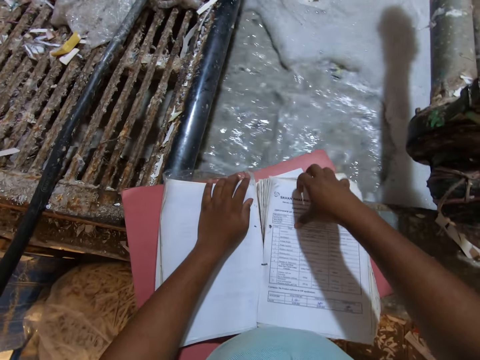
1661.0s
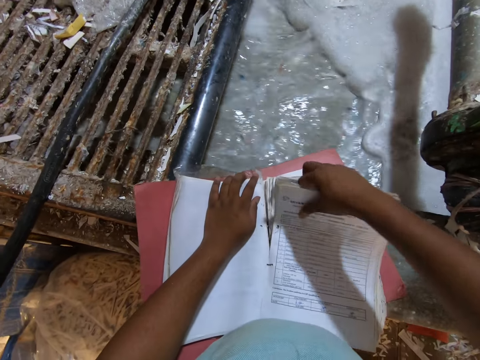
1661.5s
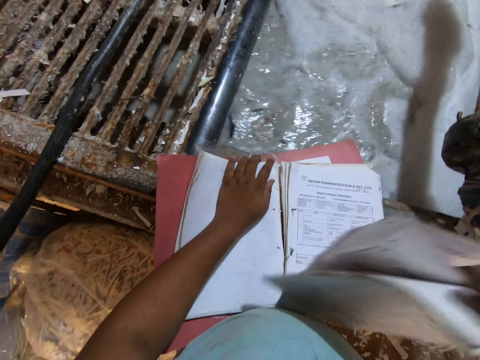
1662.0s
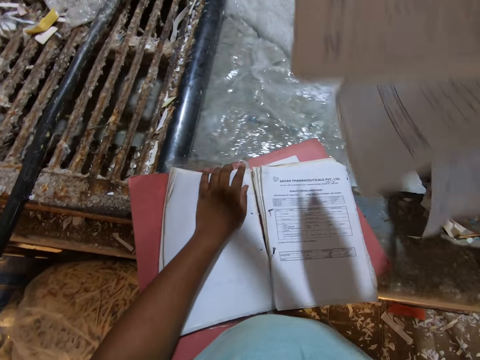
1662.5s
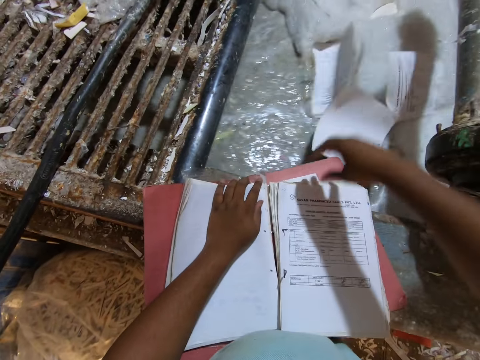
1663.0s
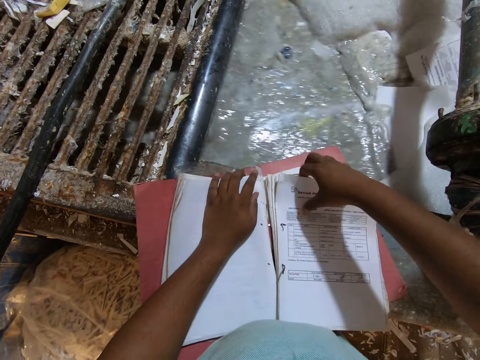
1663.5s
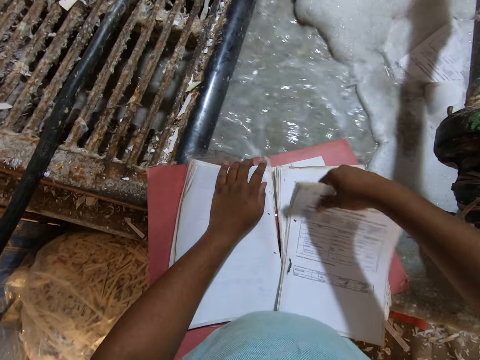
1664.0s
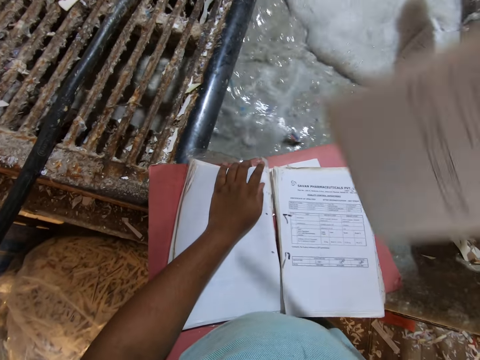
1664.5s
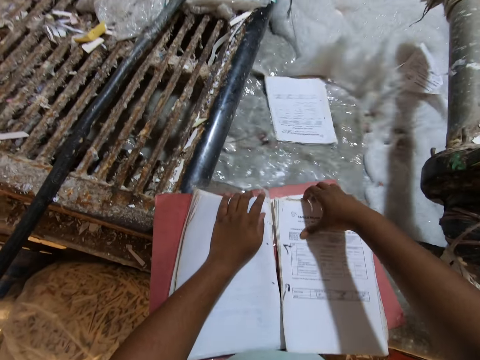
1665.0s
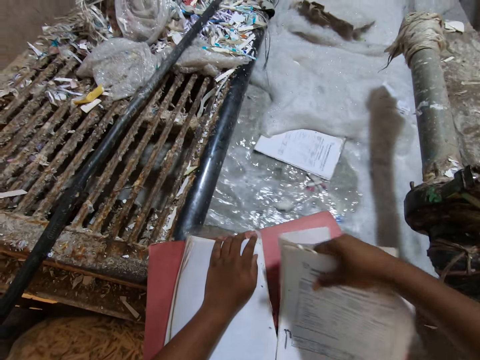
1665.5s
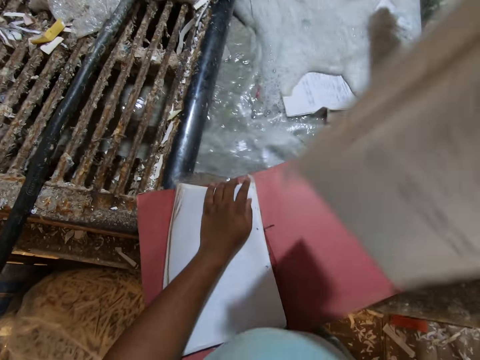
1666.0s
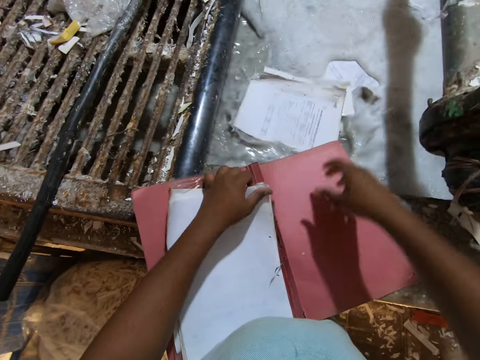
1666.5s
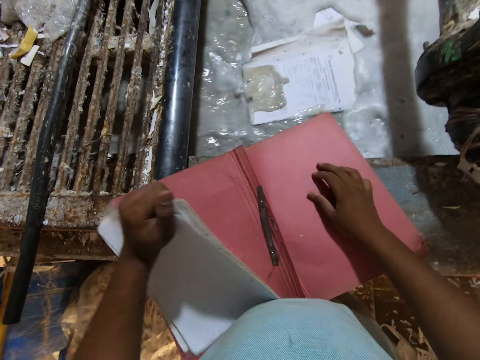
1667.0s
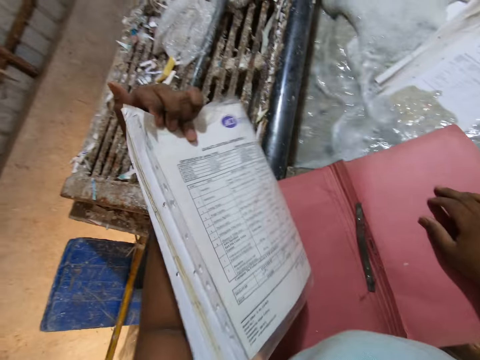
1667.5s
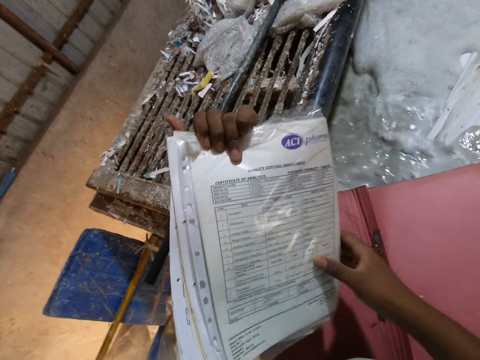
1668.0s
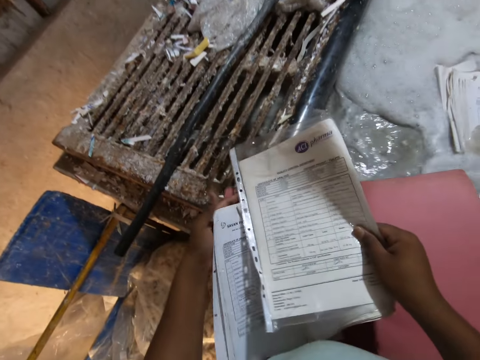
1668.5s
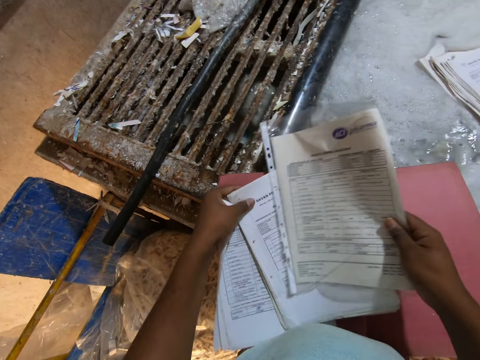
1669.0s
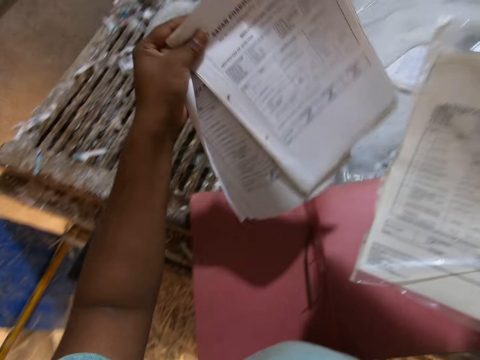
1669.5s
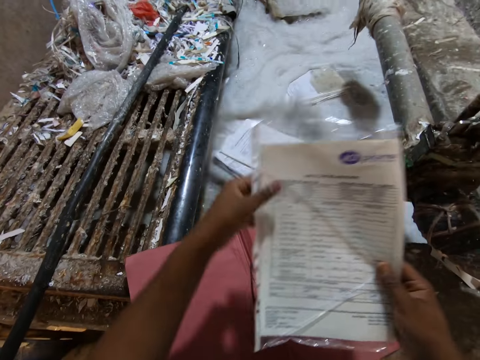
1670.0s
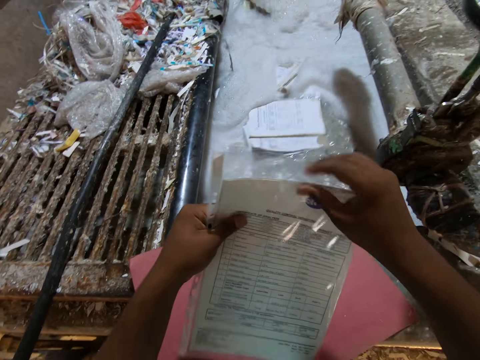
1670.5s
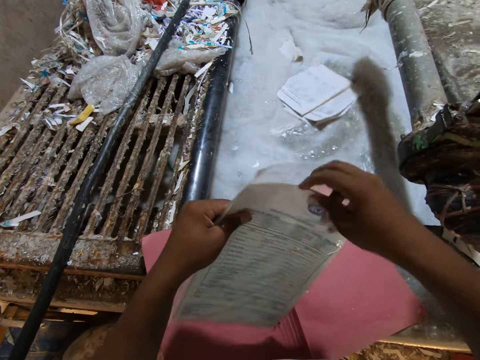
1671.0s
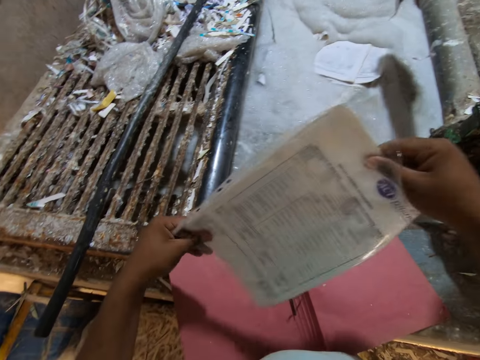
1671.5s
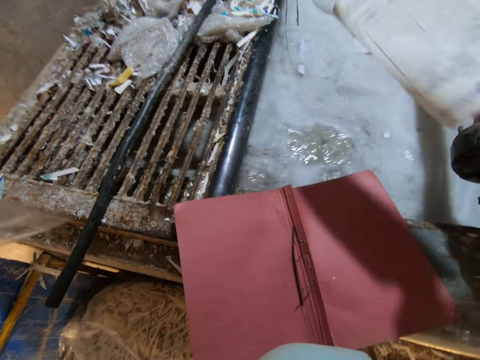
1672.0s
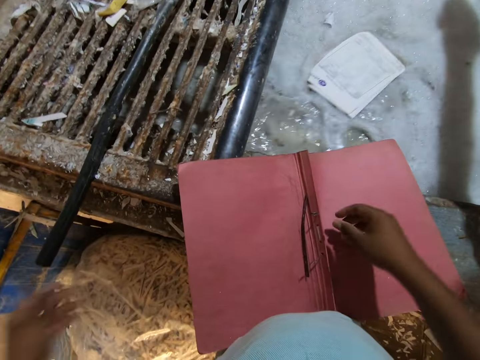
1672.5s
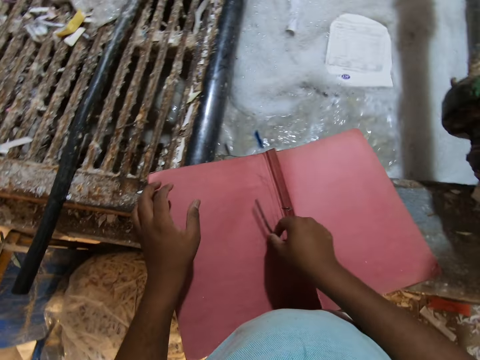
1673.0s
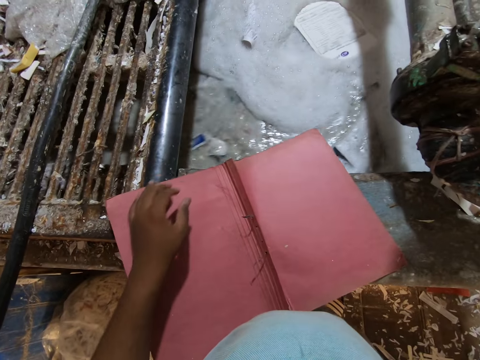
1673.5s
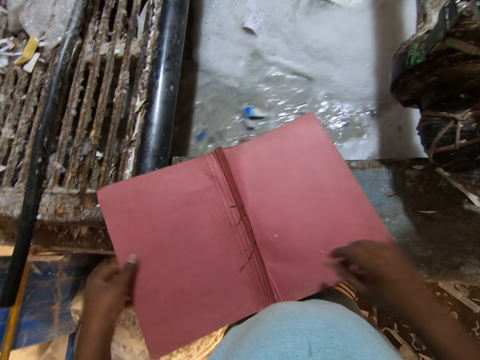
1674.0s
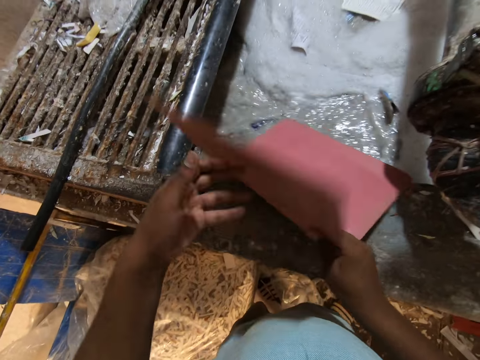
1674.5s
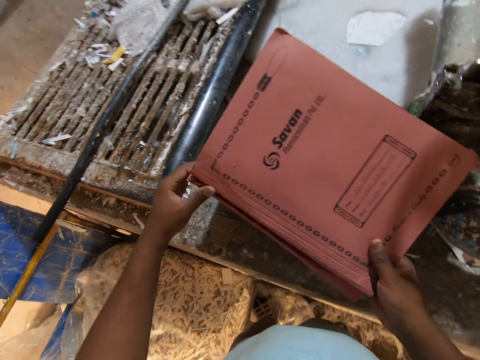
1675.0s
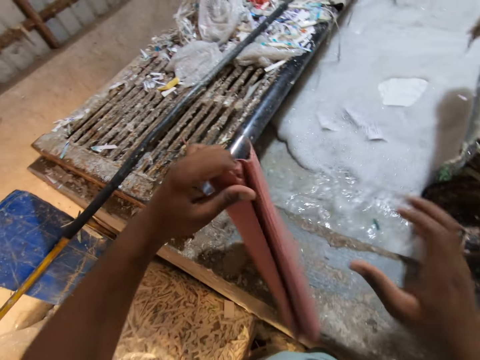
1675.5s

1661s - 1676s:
The camera wearer removes papers from the file. He throws the pages in his right hand into the pond. He removes some pages from the book on the pond slab with his right hand. He throws the pages in his right hand into the pond. He removes some pages from the book on the pond slab with his right hand. He throws the pages in his right hand into the pond. He removes some pages from the book on the pond slab with his left hand. He places his right hand on the book on the pond slab. He takes a nylon-covered paper with his right hand from his left hand. He throws the pages in his left hand into the pond. He holds the nylon-covered paper with both hands. He opens the nylon of the nylon-covered paper in his hands with his right hand. He removes a paper from the nylon in his hands with his right hand. He throws the page in his right hand into the pond. He throws the nylon in his left hand on the platform. He takes a spine binder from the book cover on the pond slab with his right hand. He throws the spine binder in his right hand on the platform. He takes the book cover from the pond slab with both hands.

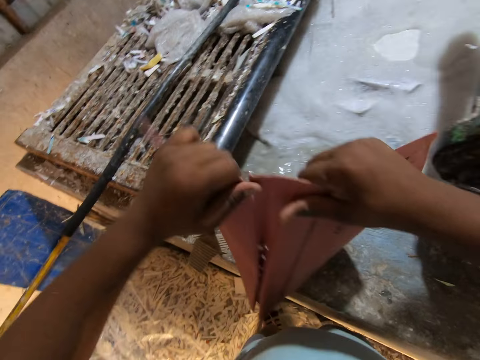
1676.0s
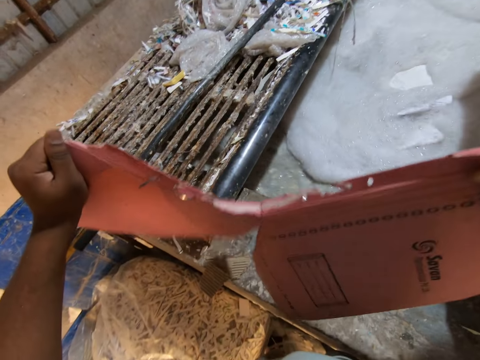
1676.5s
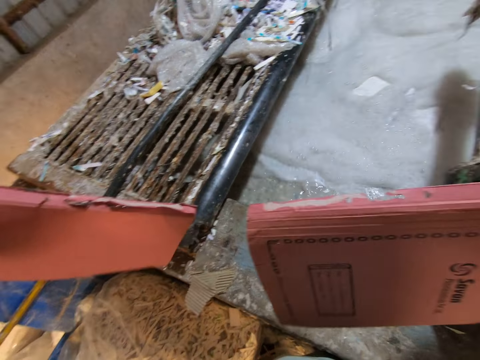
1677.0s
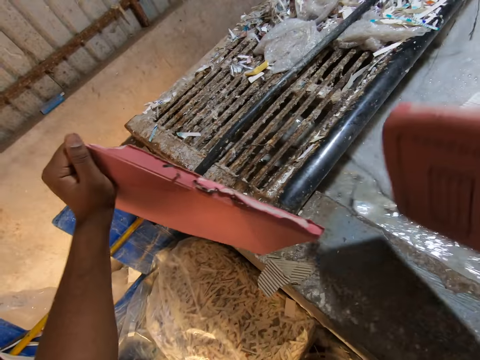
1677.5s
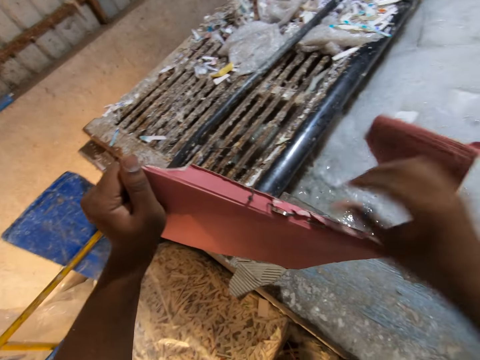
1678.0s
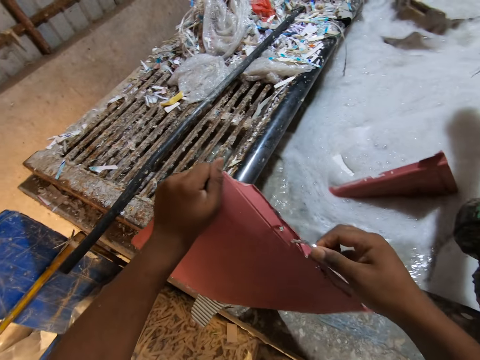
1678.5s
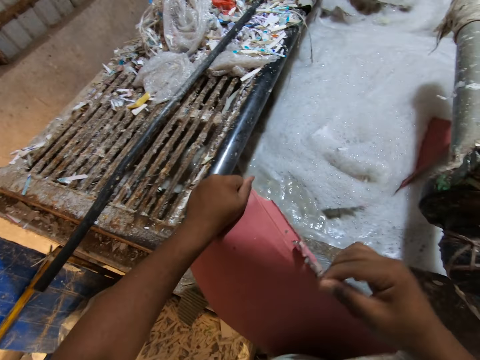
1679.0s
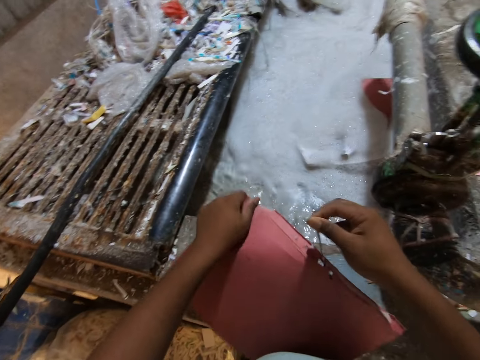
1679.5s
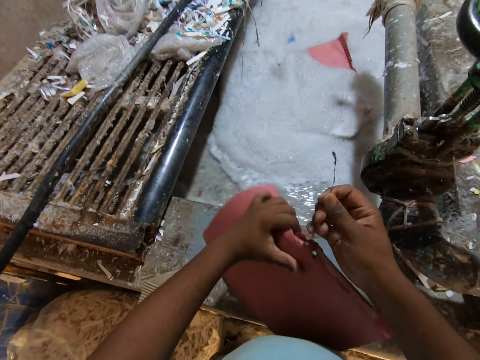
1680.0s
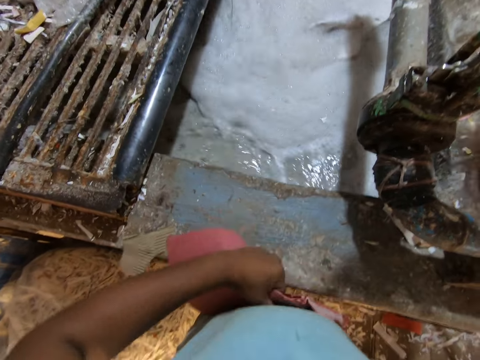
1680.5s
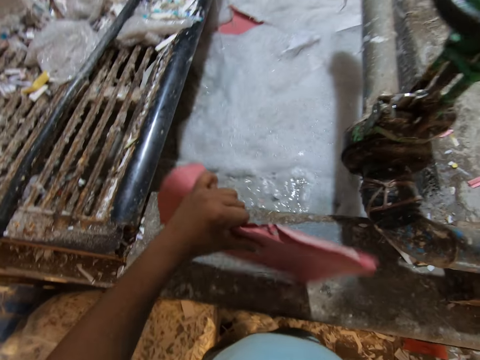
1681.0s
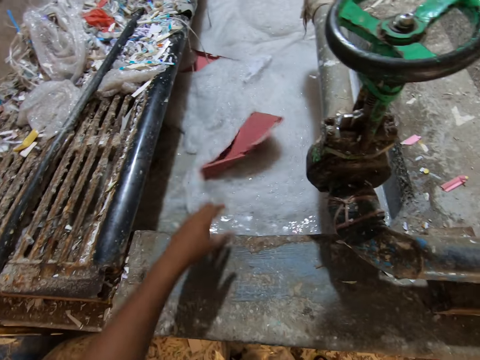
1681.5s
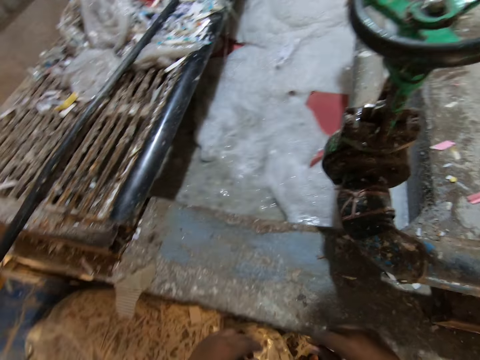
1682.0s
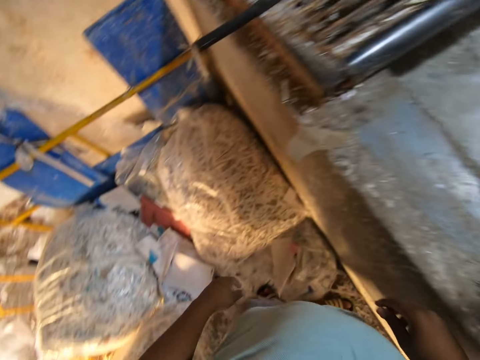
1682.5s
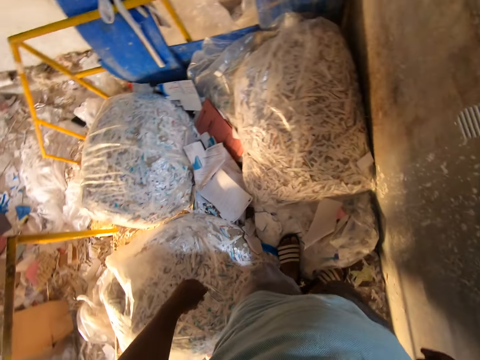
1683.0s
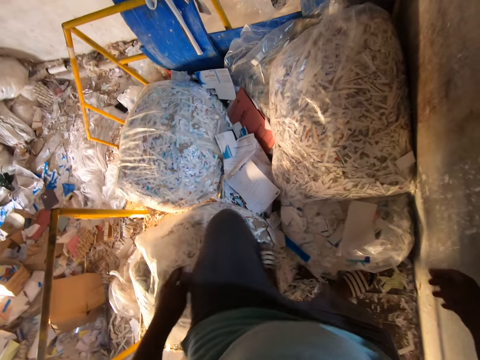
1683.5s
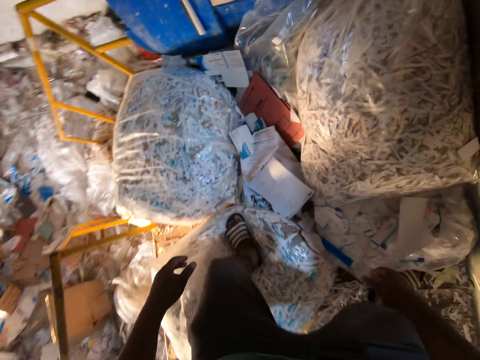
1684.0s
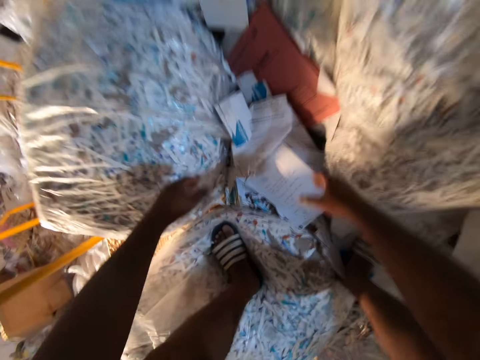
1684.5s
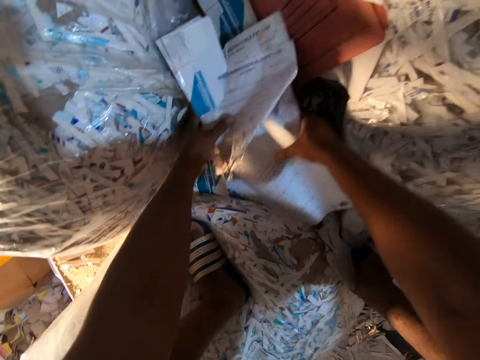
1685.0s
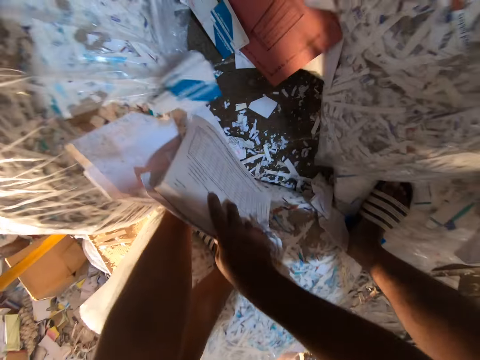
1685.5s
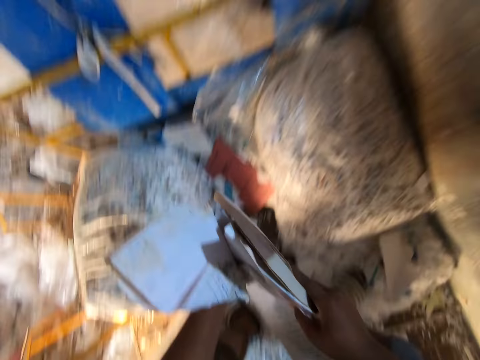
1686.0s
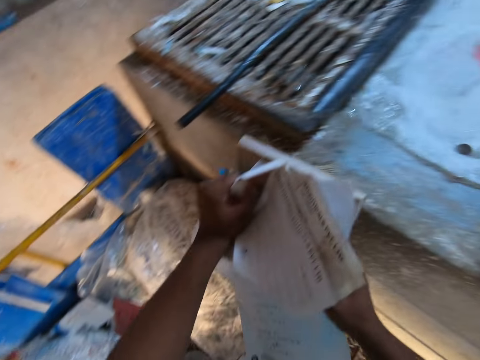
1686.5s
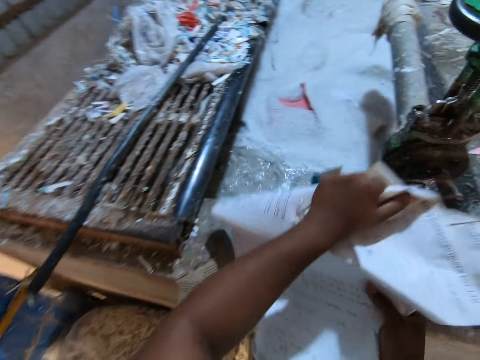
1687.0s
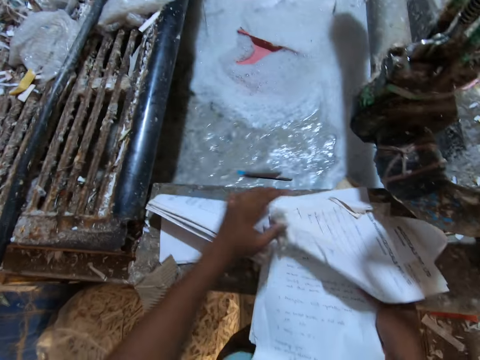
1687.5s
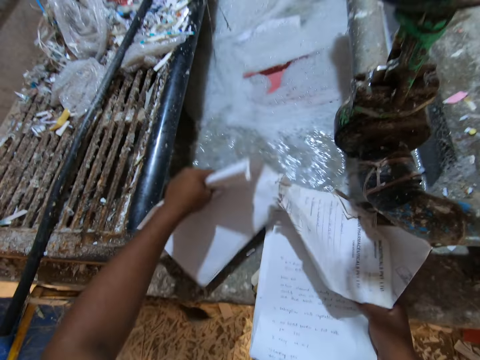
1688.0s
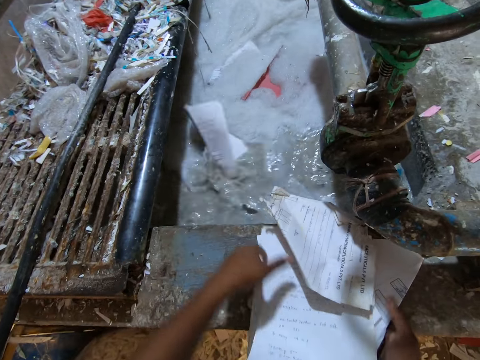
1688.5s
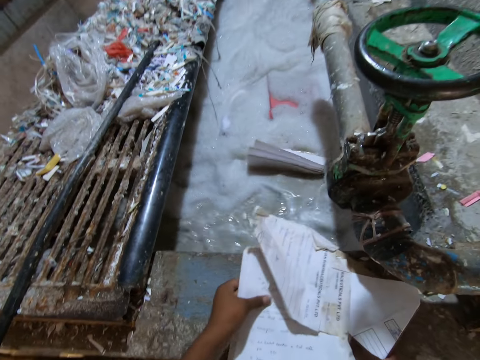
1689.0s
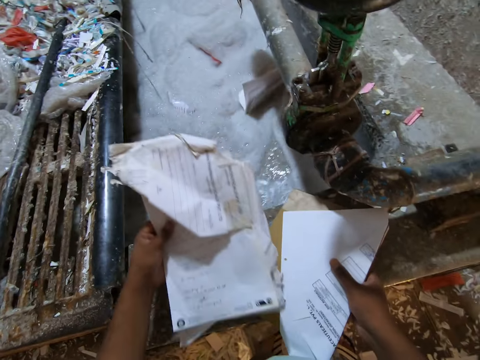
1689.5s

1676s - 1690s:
The camera wearer tears the book cover in both hands. He throws the book cover in his right hand into the pond. He removes a spine binder with his right hand from the book cover in his left hand. He throws the book cover in his left hand into the pond. He turns around. He takes some papers from the platform with both hands. He places the papers in both hands on the pond slab. He takes some papers from the pond slab with his left hand. He throws the papers in his left hand into the pond. He takes some papers from the pond slab with his left hand.
